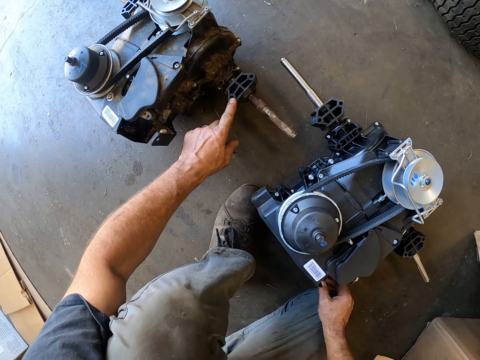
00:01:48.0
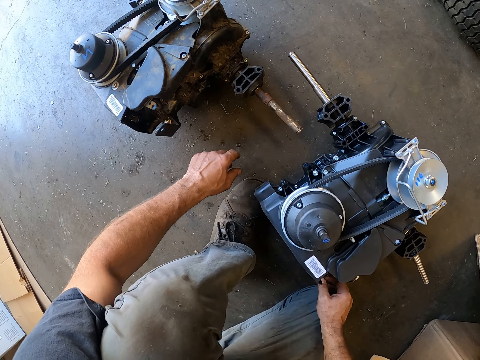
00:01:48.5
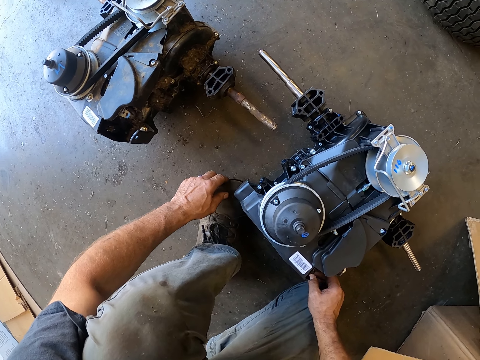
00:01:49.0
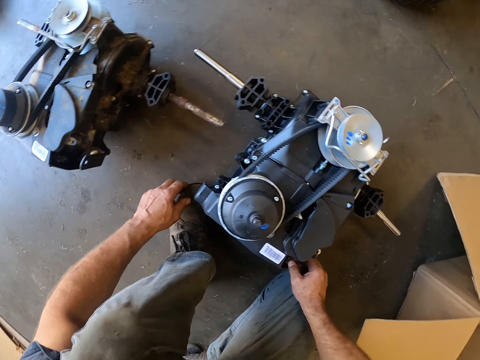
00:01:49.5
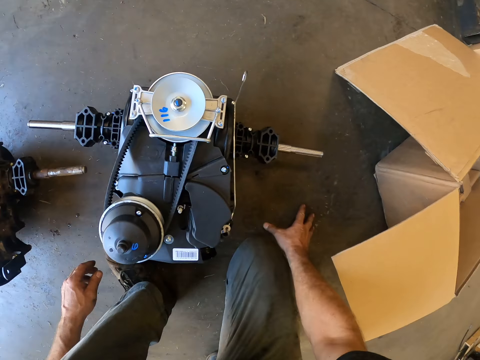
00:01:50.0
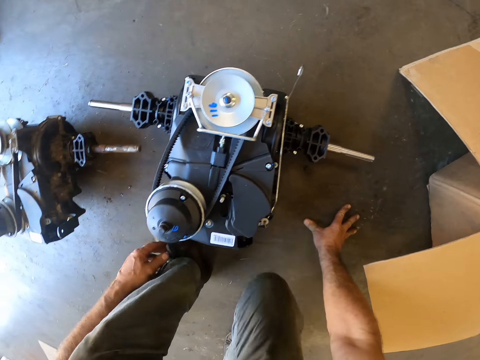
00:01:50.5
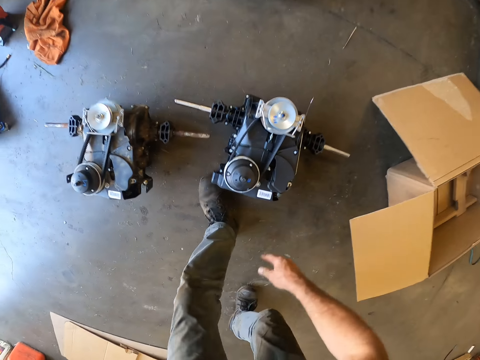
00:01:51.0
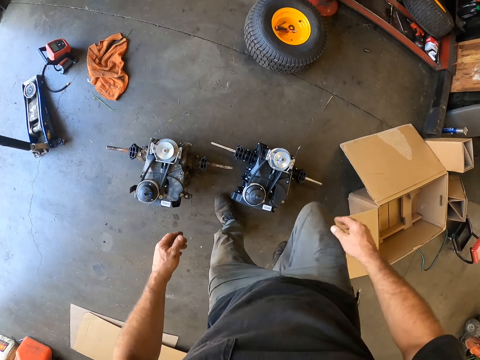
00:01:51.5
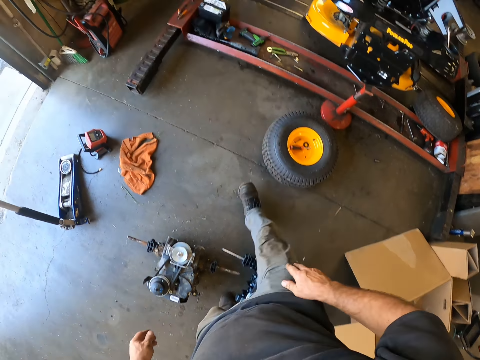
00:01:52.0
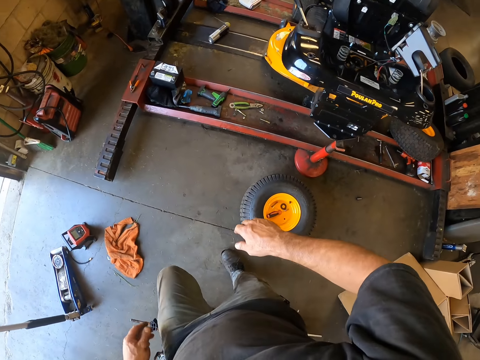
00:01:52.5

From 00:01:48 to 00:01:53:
The camera wearer stares at something. They put a hand on the floor. They stand up. They jump an object.

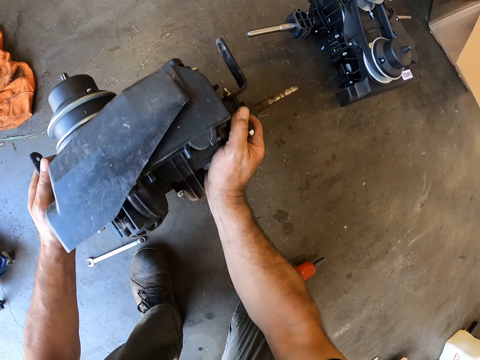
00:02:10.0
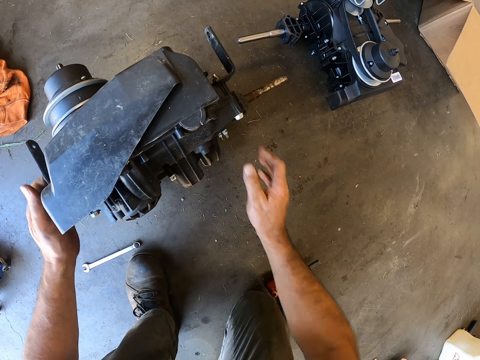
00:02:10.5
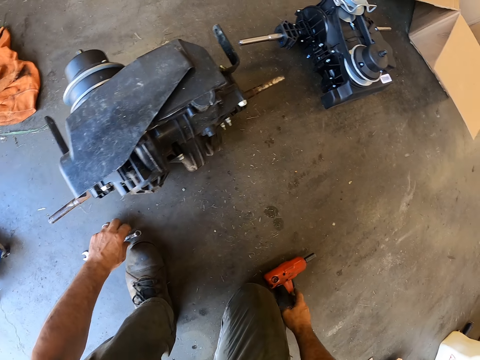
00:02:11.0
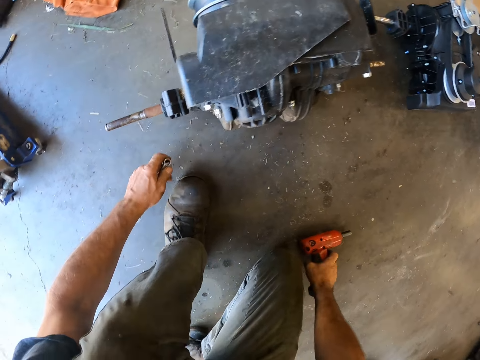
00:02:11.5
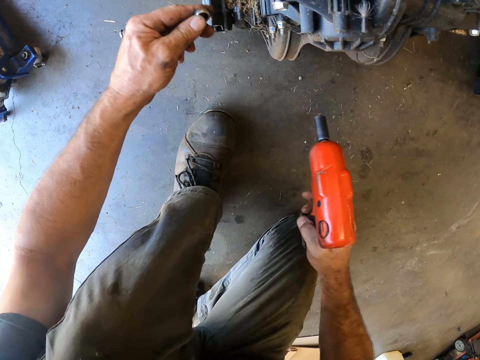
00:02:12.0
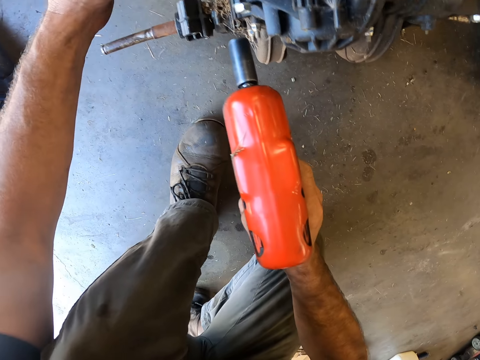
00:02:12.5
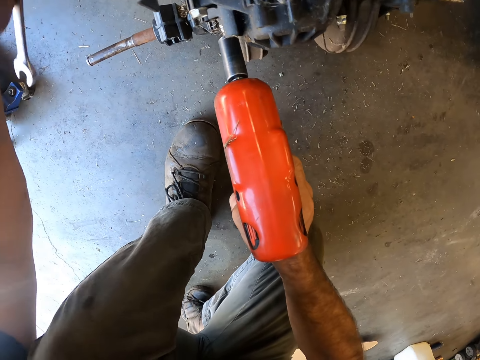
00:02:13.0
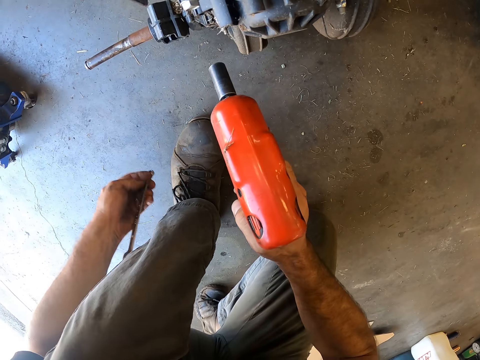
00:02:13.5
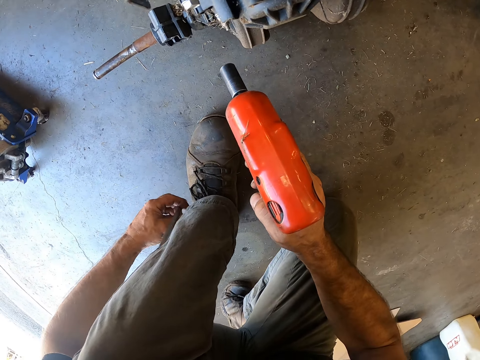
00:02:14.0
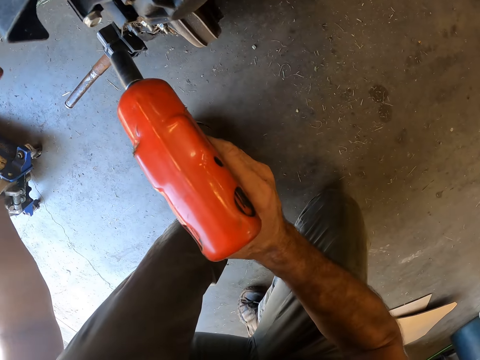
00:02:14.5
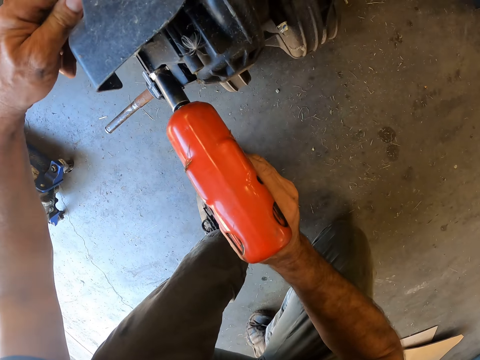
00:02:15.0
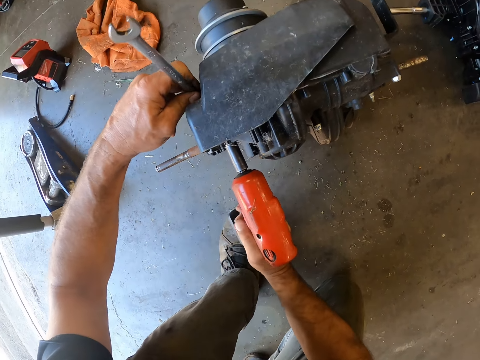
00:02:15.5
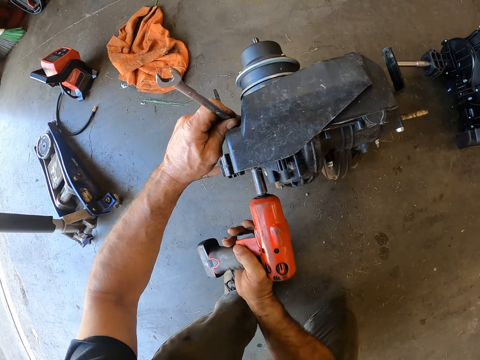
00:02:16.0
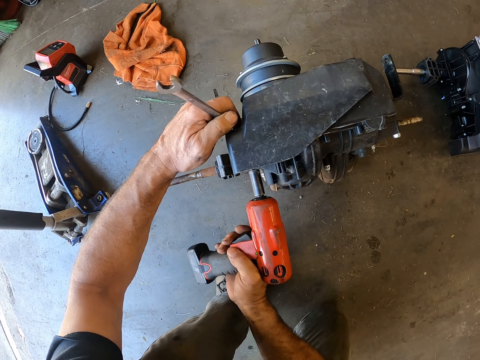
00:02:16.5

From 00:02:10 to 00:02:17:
The camera wearer pushes something. He picks the impact wrench or bolt gun from the floor with his right hand. He picks the combination spanner from the floor with his left hand. He holds the bolt gun and spanner. He places the combination spanner on the first lawn mower engine with his left hand. He turns the bolt on the first lawn mower engine with the impact wrench in his right hand.

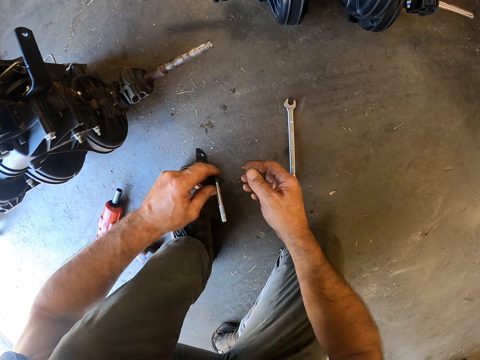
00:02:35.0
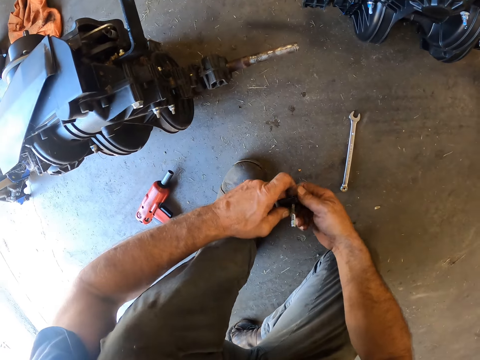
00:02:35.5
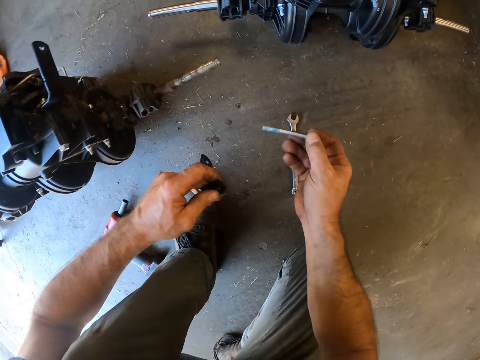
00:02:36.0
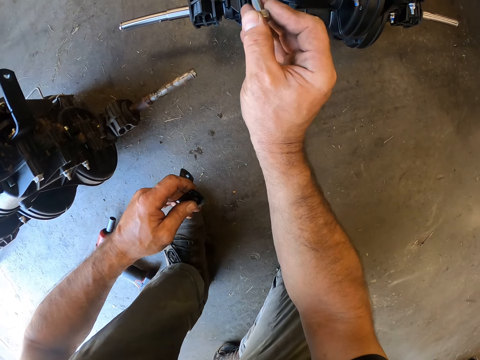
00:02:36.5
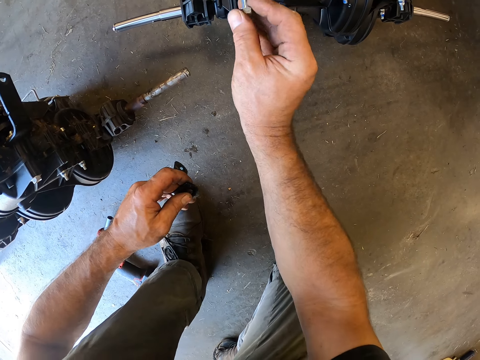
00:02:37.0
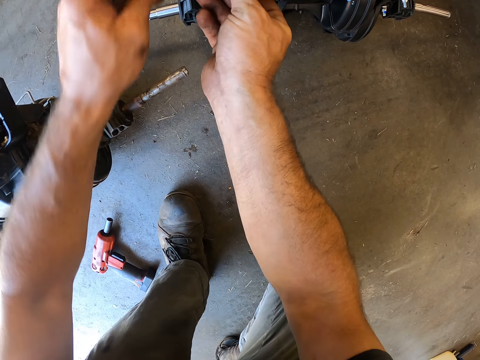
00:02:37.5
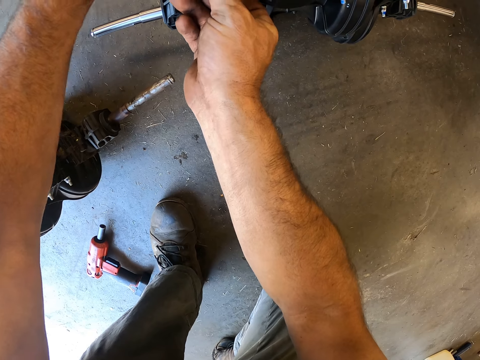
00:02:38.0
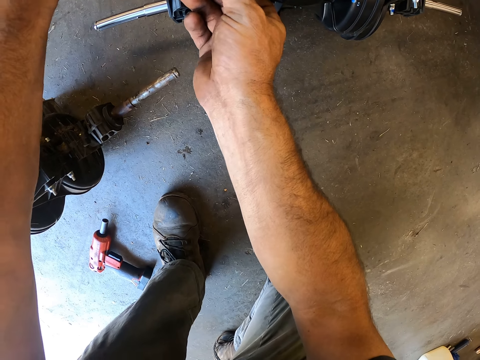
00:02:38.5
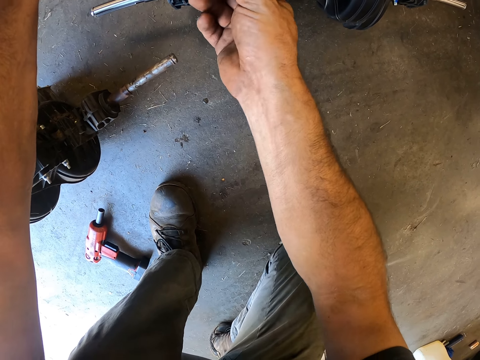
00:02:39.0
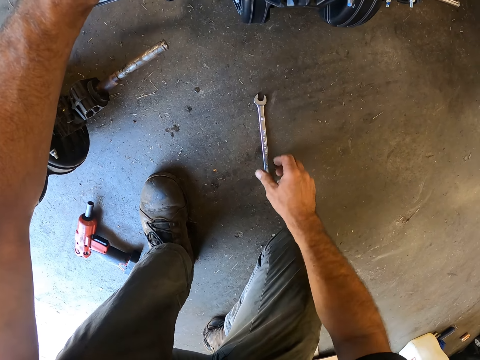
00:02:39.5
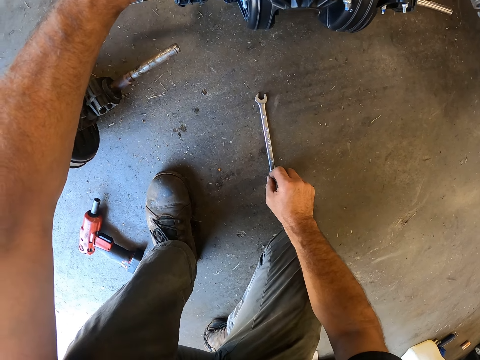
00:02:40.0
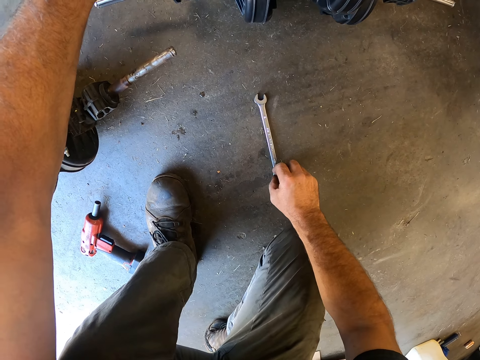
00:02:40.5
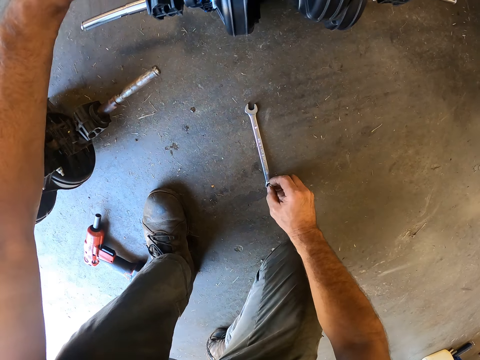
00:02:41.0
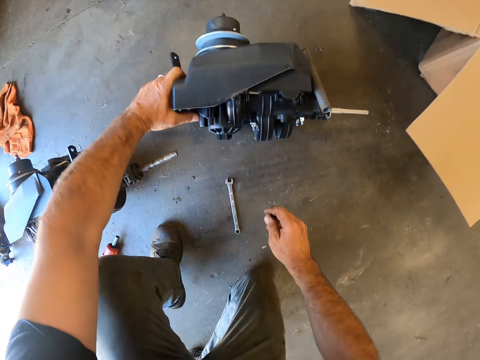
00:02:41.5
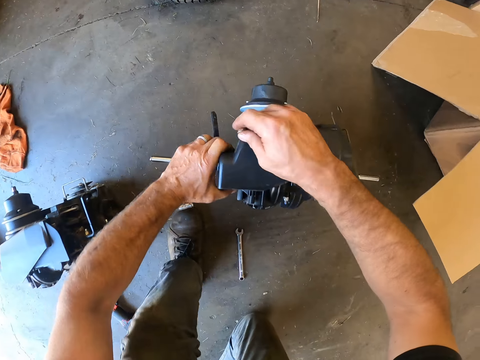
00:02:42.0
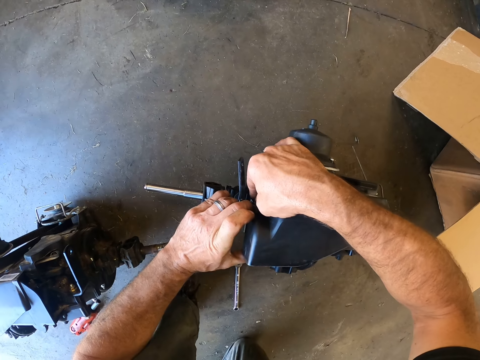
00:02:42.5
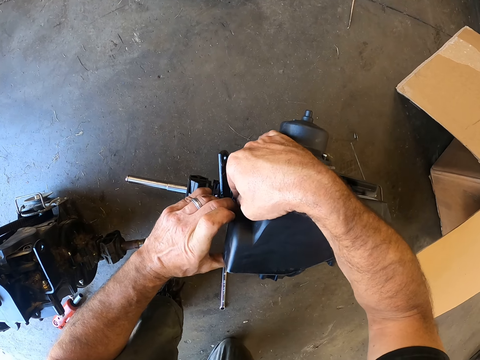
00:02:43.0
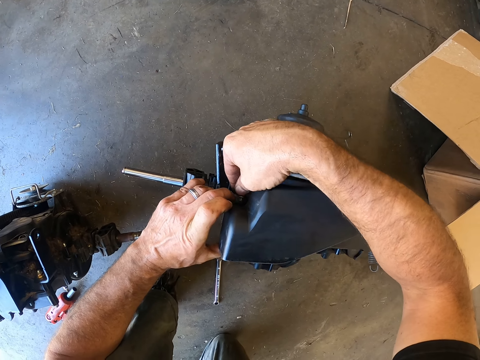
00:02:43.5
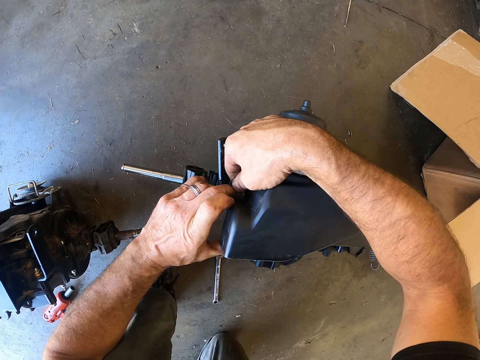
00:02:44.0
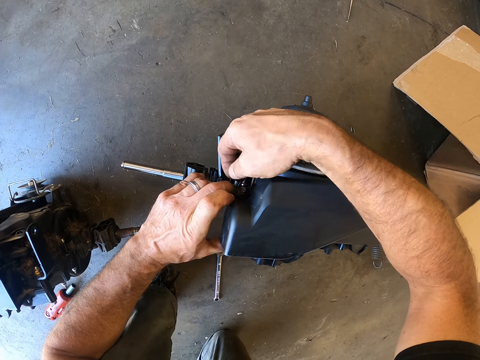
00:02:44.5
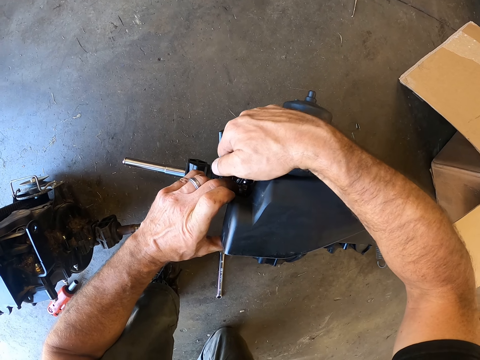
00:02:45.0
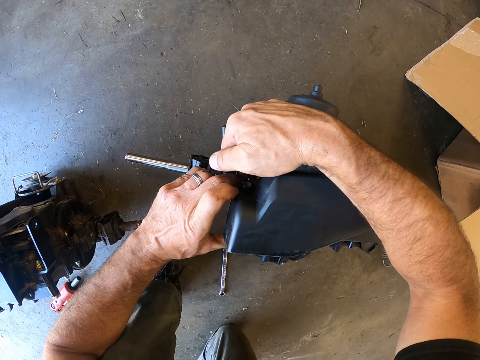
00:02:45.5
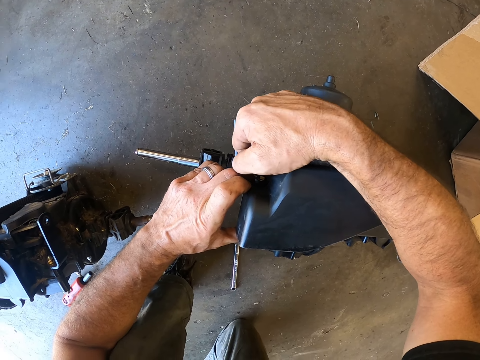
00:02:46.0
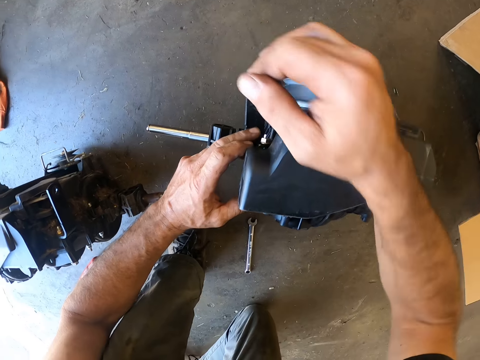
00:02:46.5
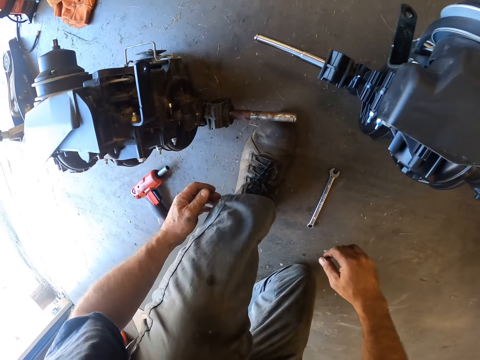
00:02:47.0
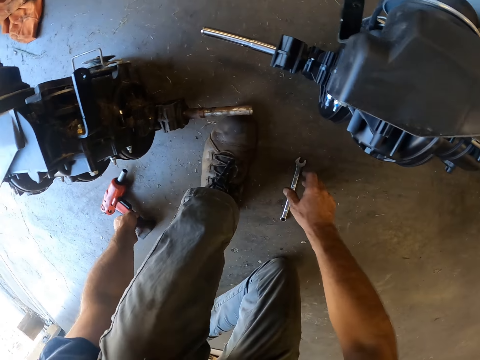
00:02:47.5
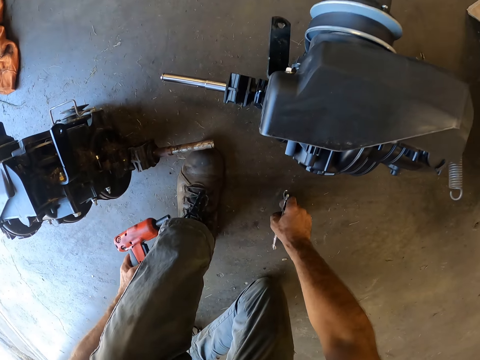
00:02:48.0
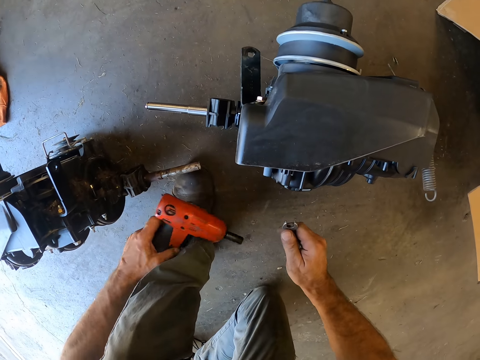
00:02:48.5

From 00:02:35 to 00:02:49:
The camera wearer takes out the bolt in the hinge of the first lawn mower engine with his right hand. He inserts the bolt into the second lawn mower engine with his right hand. He looks at the bolt. He touches the second lawn mower engine with his left hand. He touches the combination spanner on the floor with his right hand. He puts the bolt to something. He picks the nut. He turns another bolt in the second lawn mower engine with his right hand. He puts the nut to something. He tightens the nut. He picks the impact wrench from the floor with his right hand. He picks the combination spanner from the floor with his right hand.
